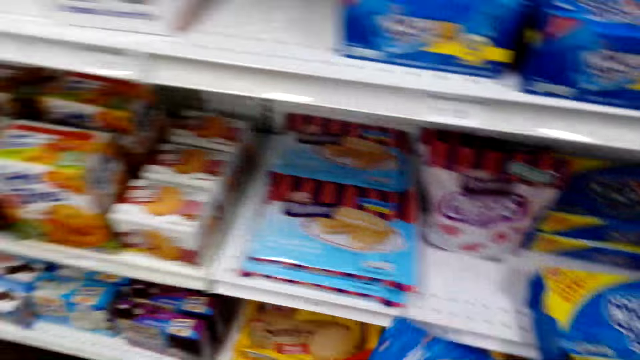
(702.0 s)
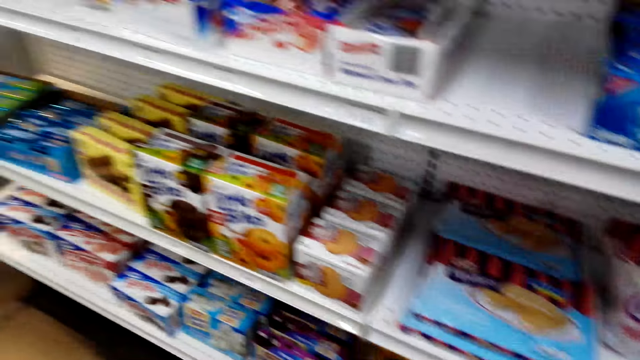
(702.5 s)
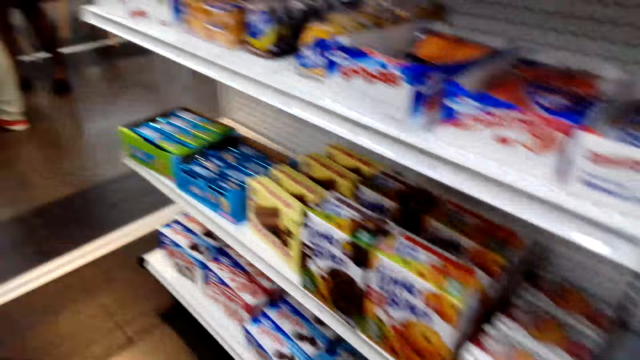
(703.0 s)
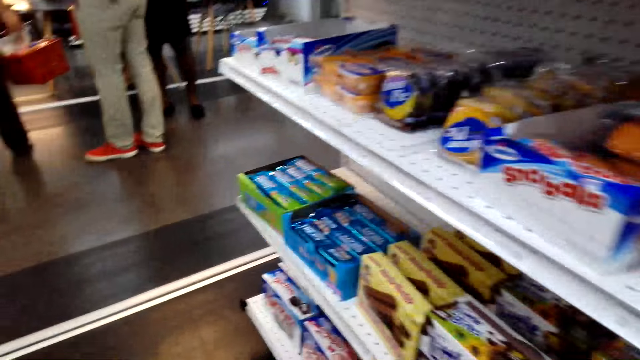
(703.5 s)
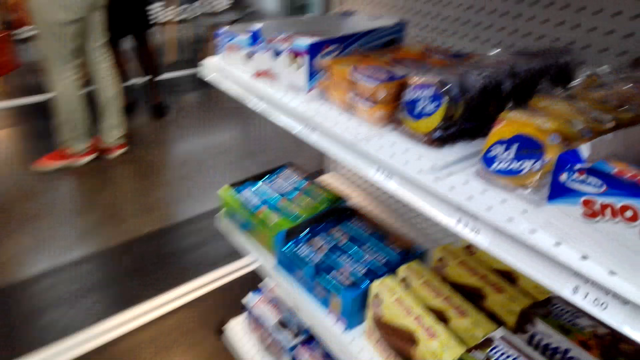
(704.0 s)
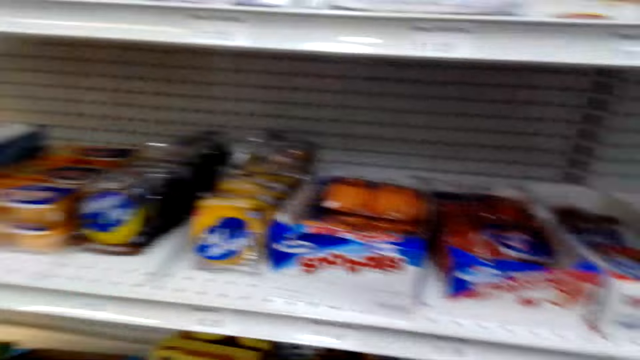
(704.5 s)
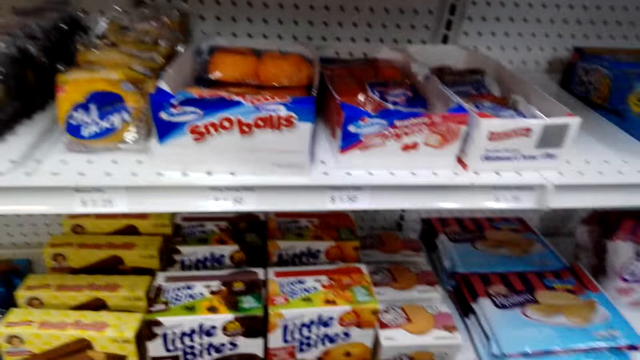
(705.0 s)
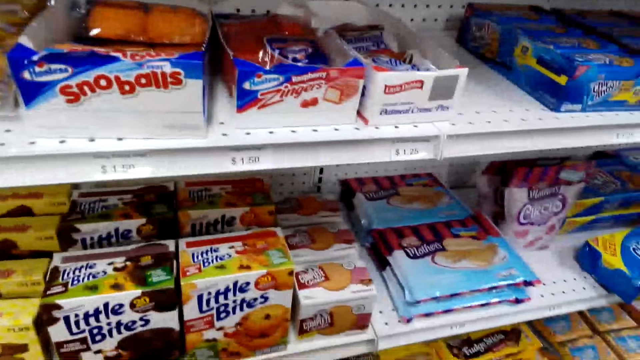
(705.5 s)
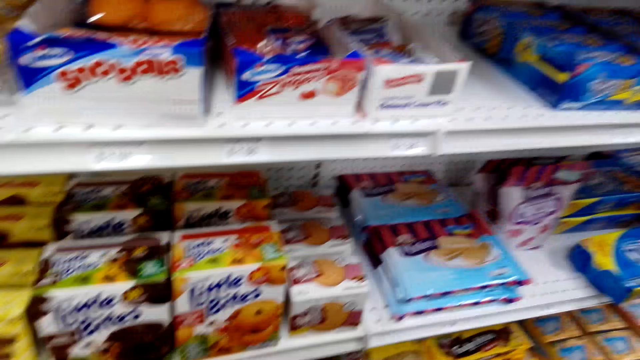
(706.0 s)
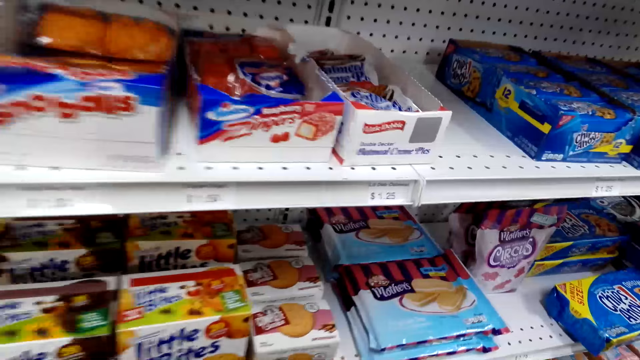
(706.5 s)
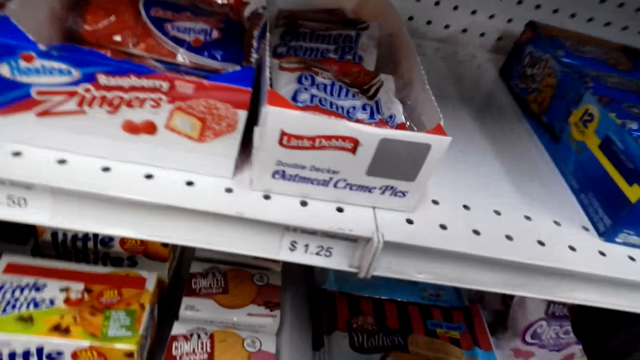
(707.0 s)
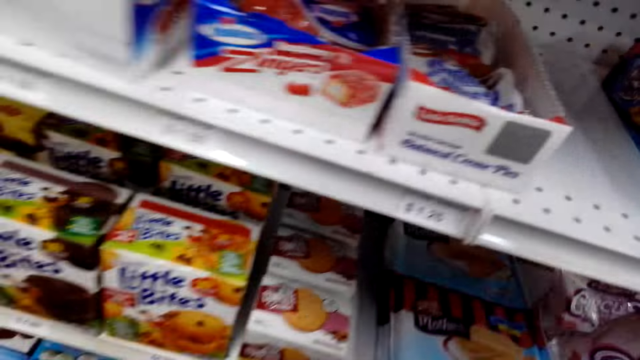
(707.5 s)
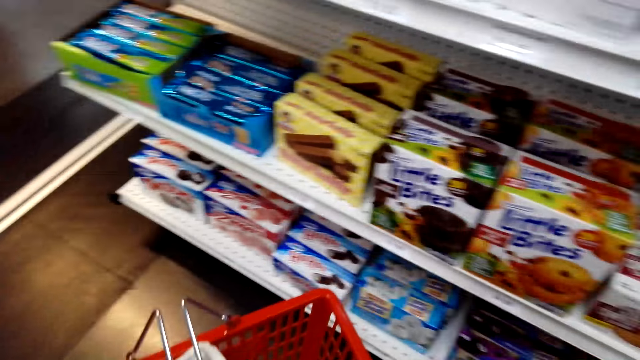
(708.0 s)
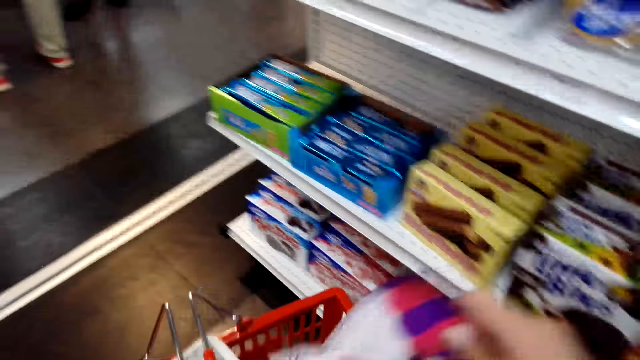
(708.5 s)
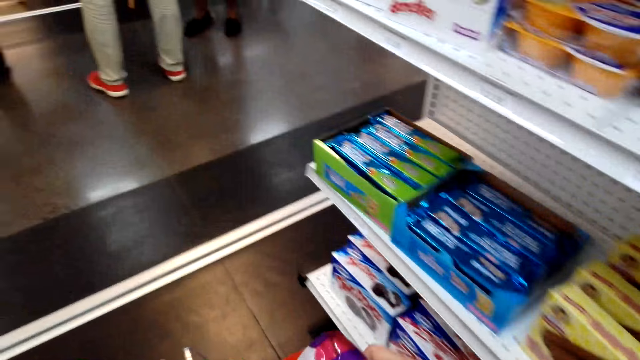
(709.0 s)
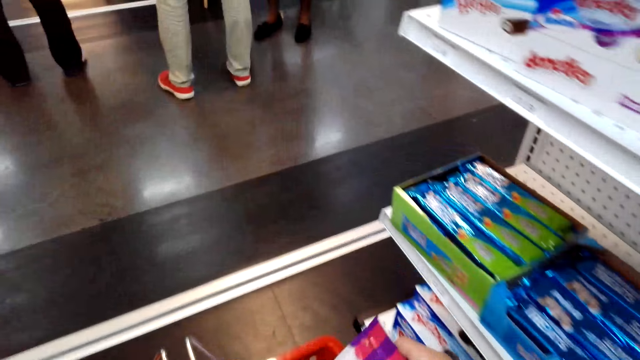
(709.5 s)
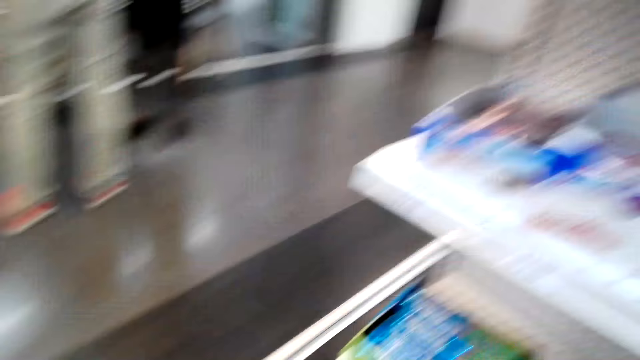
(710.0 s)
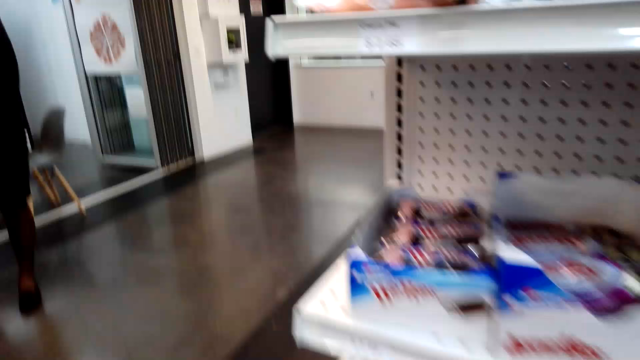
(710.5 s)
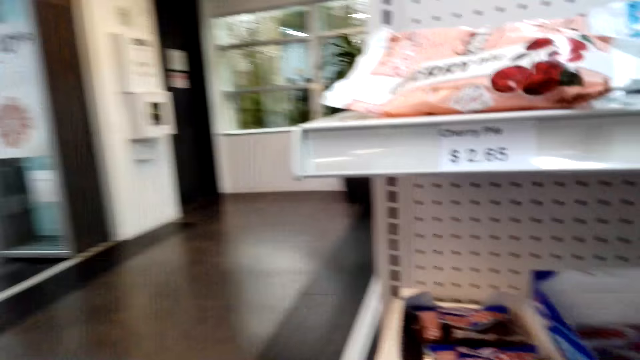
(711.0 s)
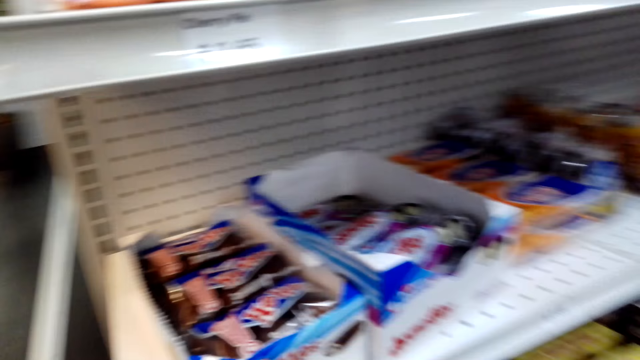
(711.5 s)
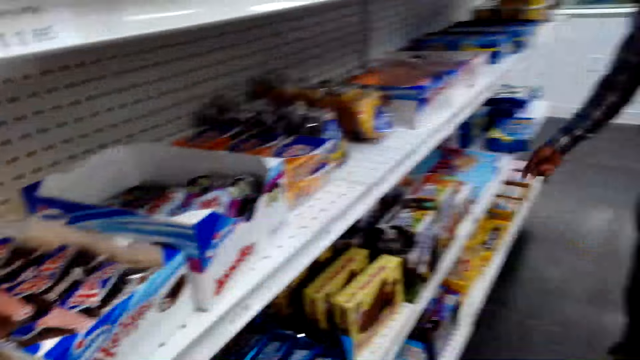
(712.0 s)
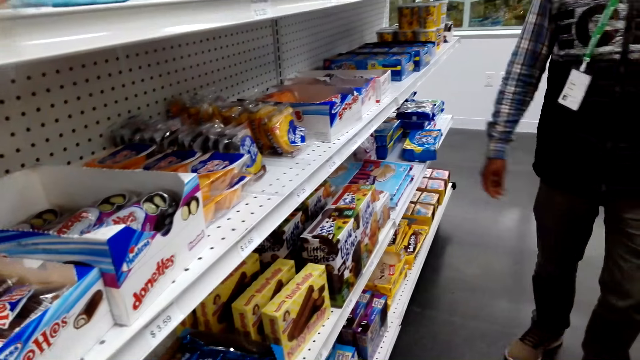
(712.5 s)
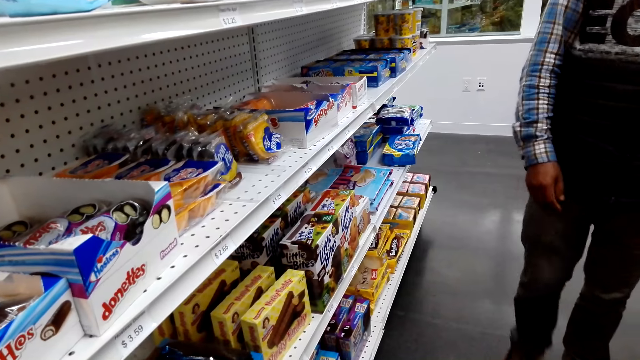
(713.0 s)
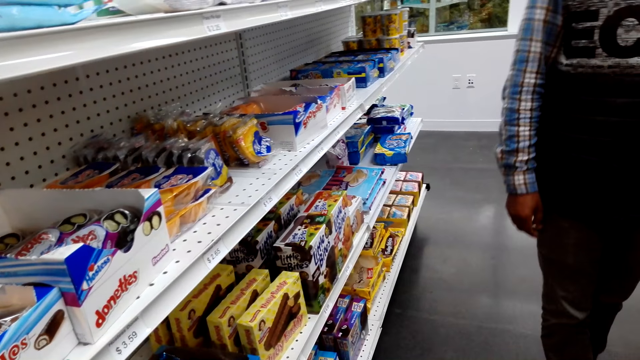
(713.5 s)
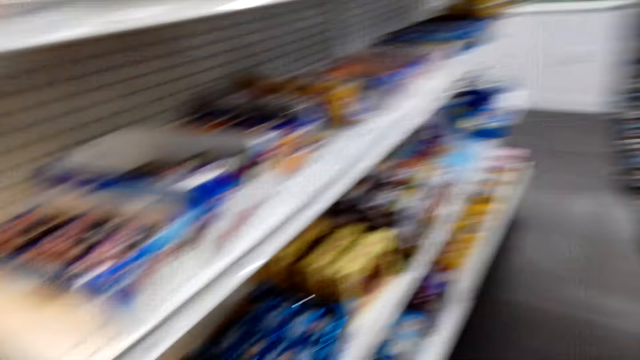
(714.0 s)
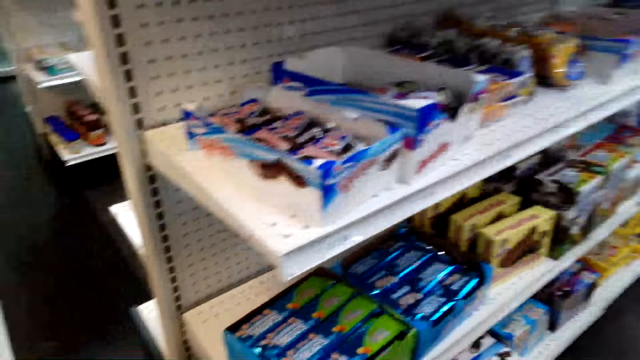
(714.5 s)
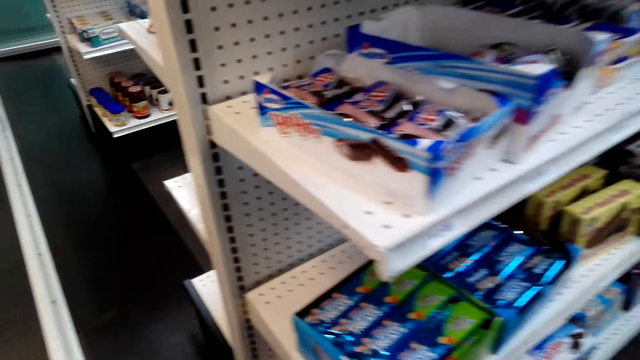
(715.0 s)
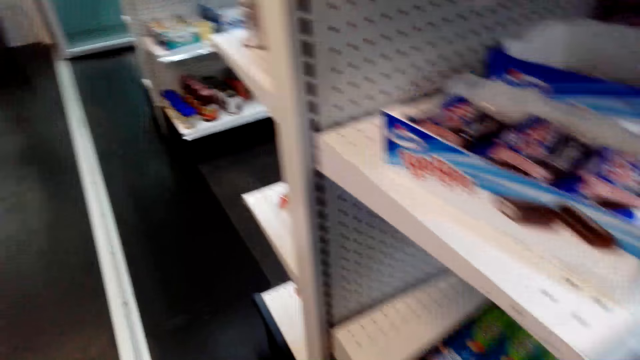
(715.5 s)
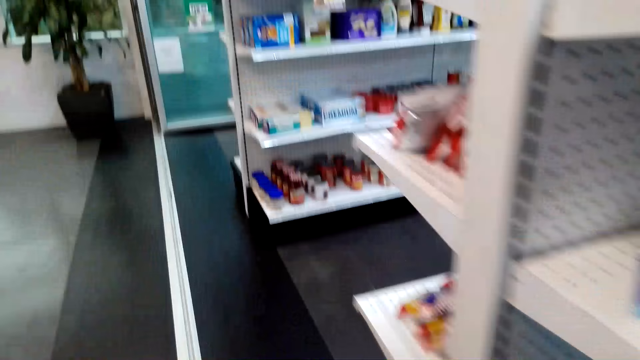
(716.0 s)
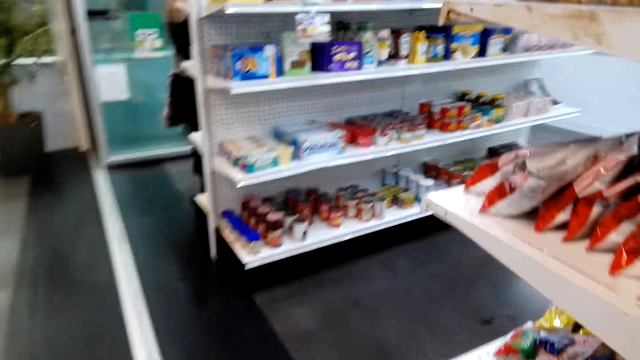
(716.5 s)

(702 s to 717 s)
The camera wearer walks around and looks around. They pick a pack of Circus, put the Circus in the basket and walk around the supermarket. A man walks behind the camera wearer.

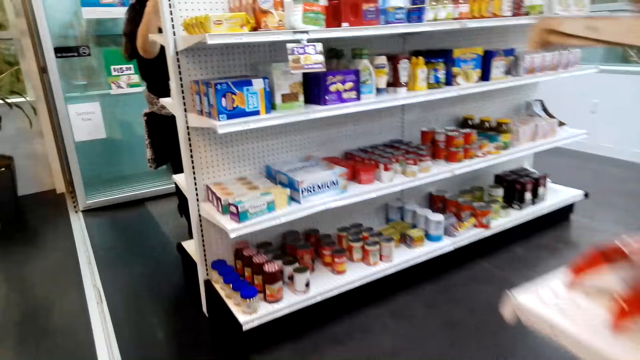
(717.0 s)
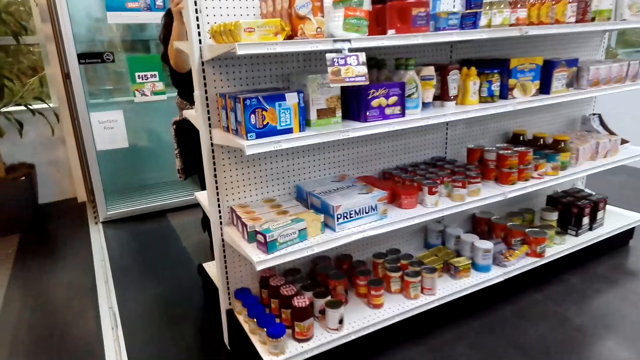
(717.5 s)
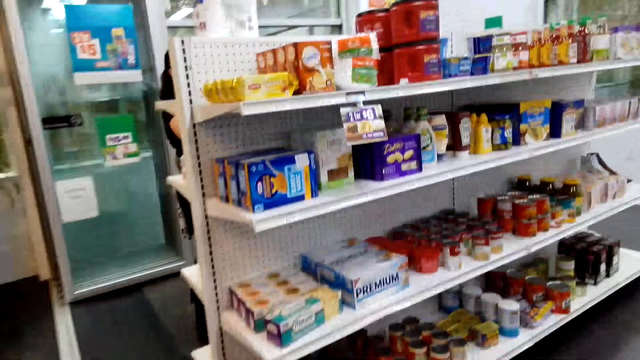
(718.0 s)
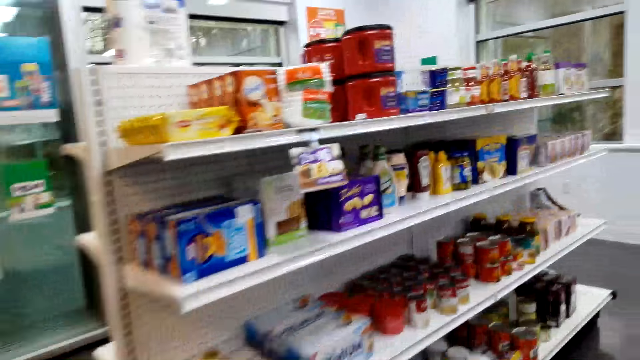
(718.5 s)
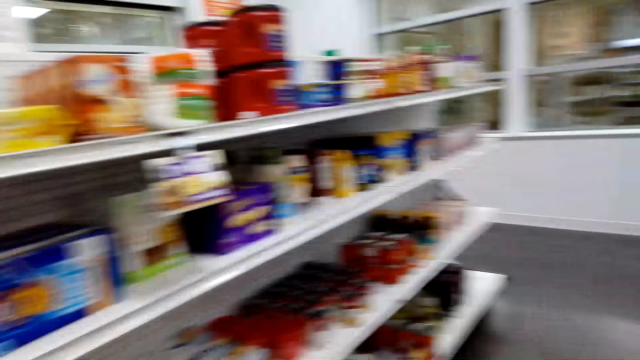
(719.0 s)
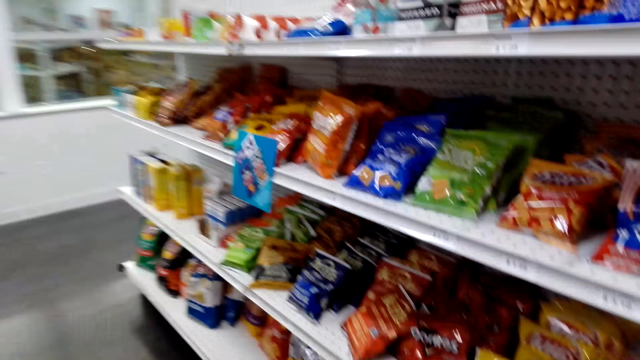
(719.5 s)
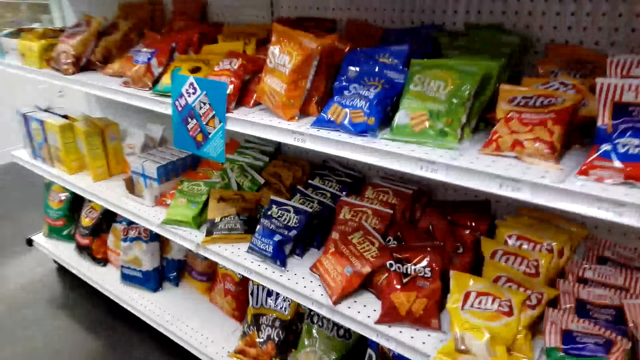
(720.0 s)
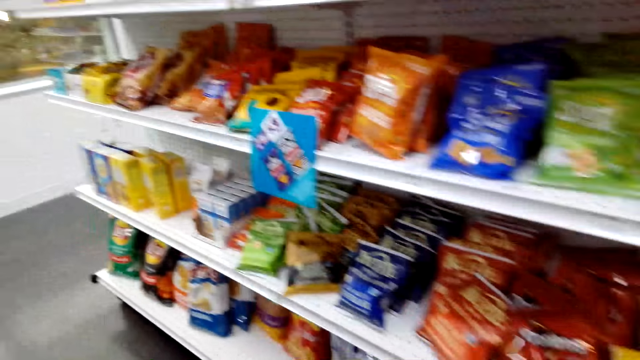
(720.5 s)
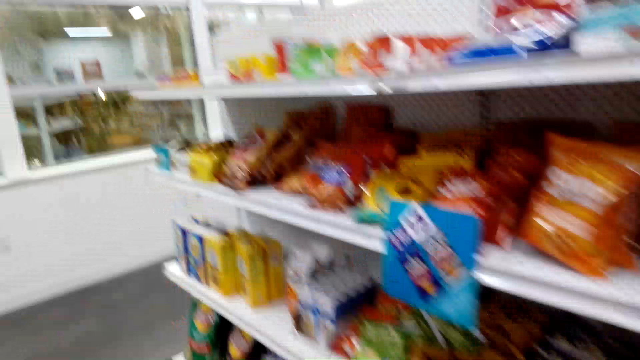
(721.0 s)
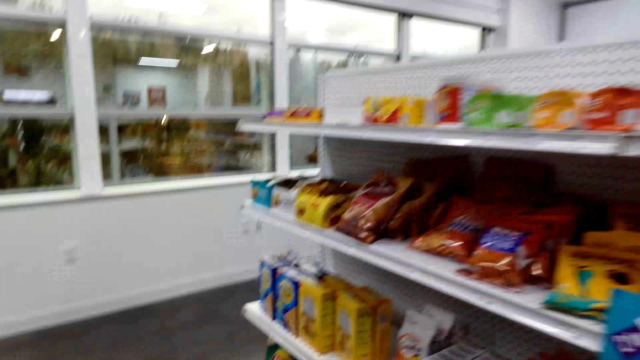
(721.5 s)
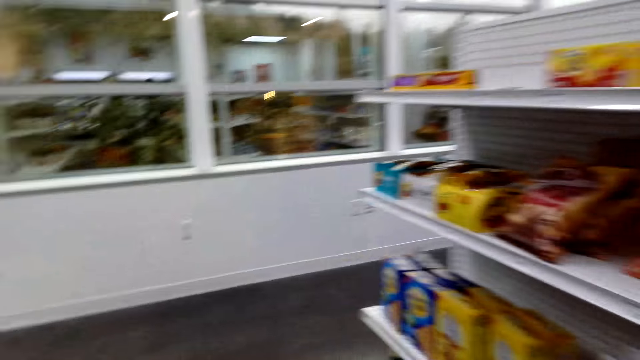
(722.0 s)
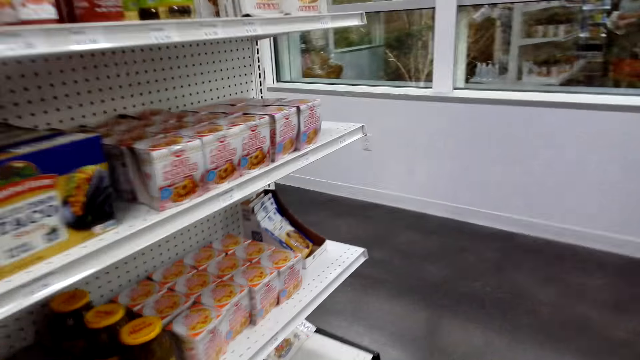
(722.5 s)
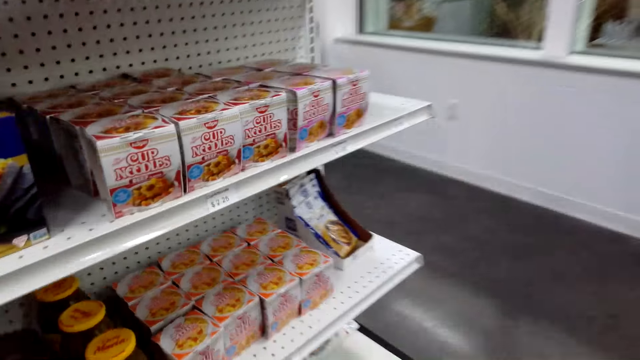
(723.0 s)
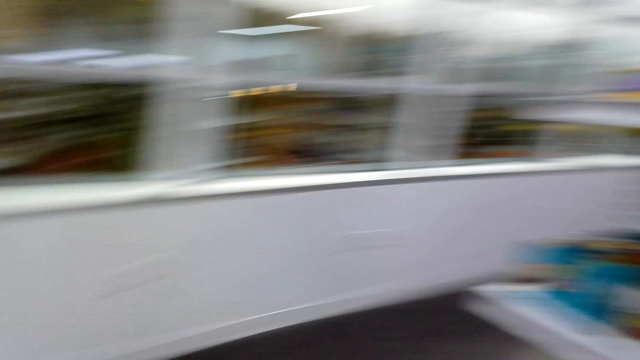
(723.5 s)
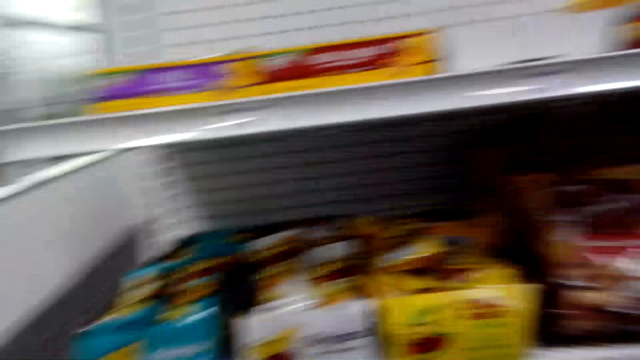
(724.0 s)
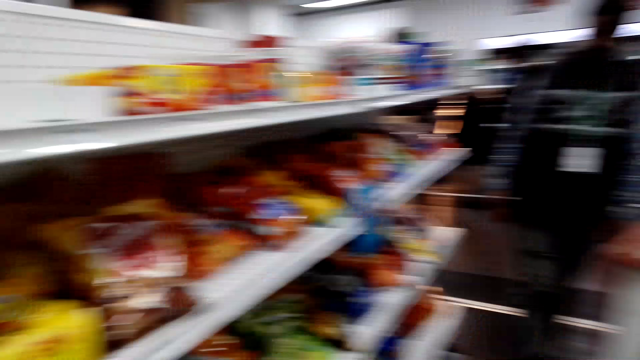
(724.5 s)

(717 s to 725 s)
The camera wearer walks around the supermarket.
